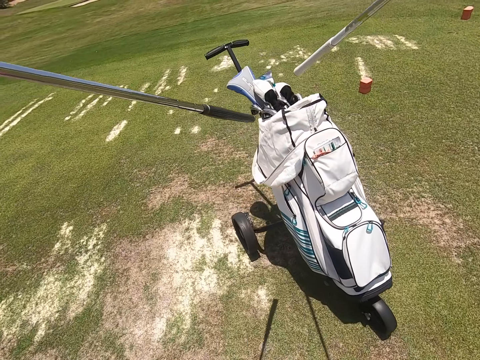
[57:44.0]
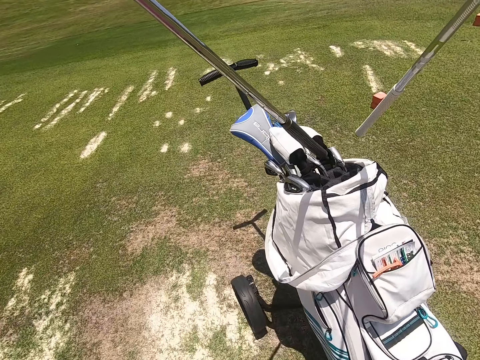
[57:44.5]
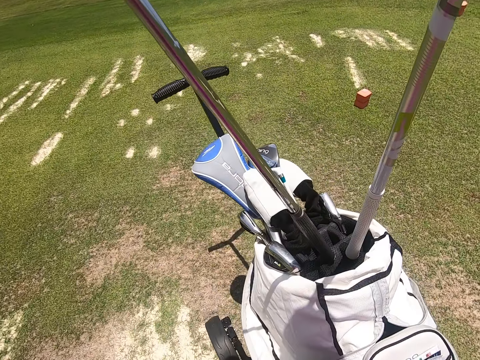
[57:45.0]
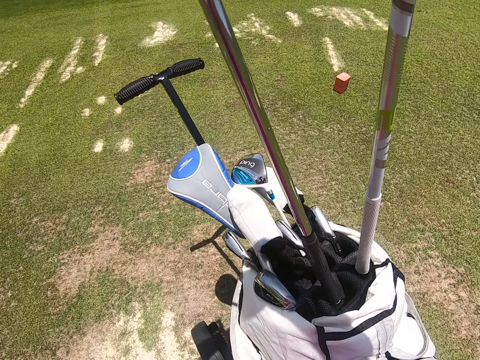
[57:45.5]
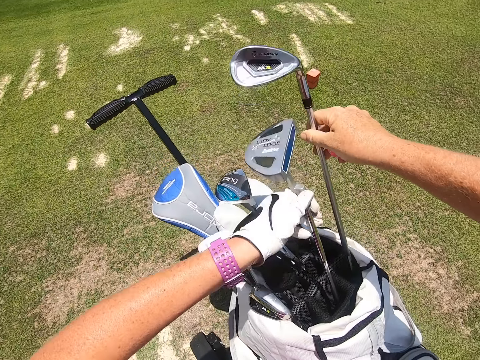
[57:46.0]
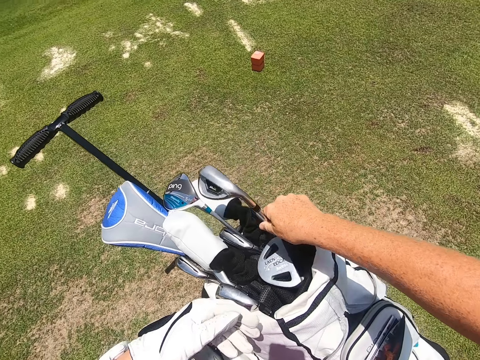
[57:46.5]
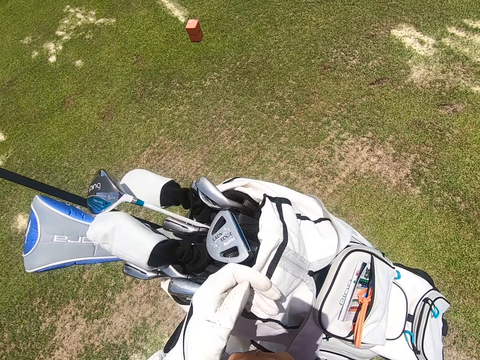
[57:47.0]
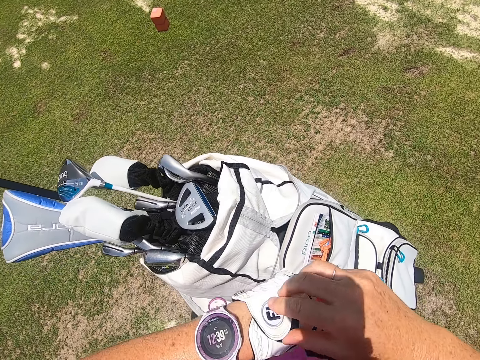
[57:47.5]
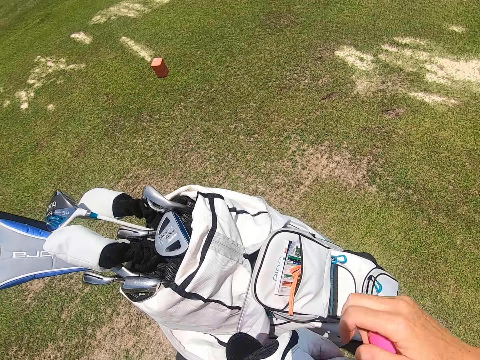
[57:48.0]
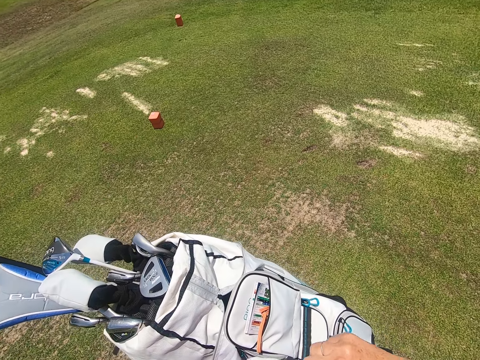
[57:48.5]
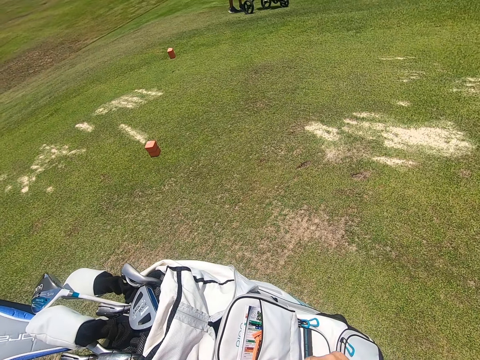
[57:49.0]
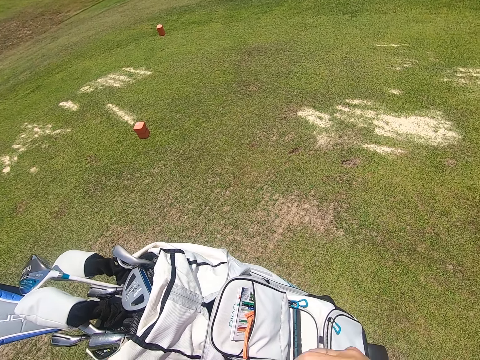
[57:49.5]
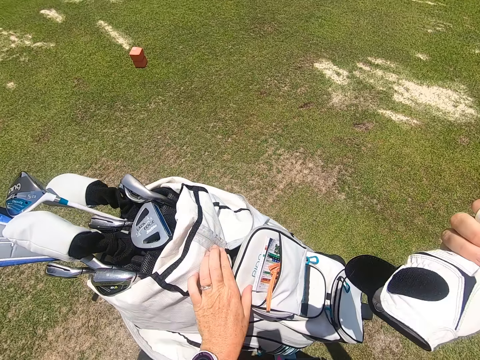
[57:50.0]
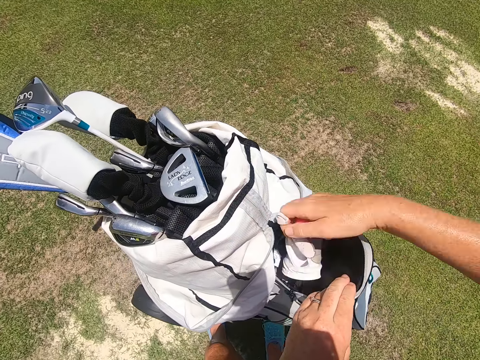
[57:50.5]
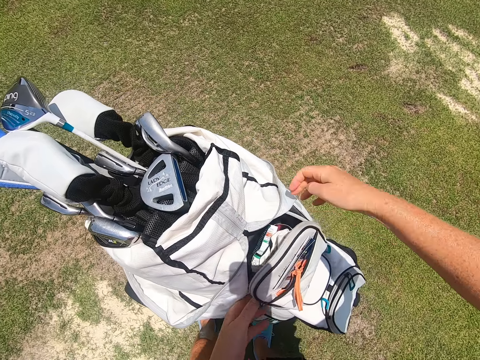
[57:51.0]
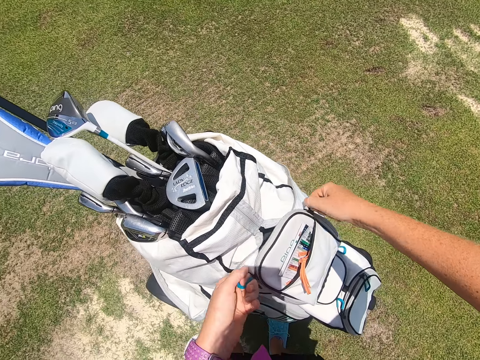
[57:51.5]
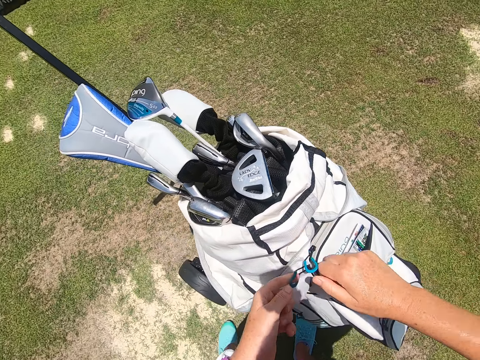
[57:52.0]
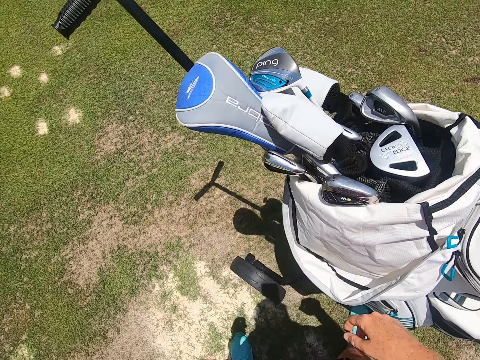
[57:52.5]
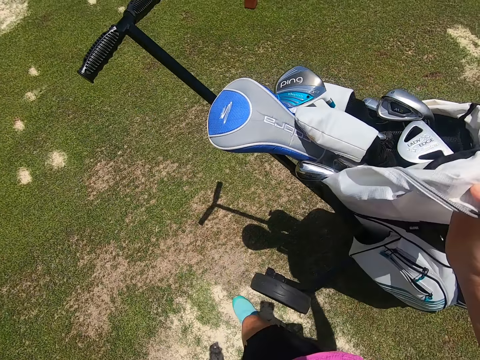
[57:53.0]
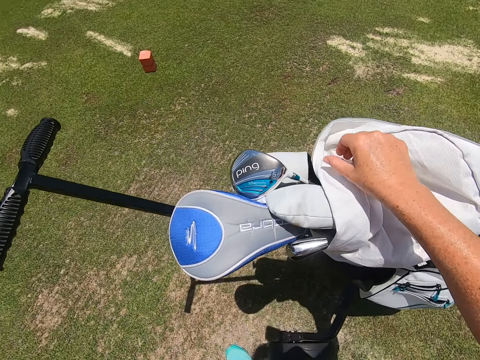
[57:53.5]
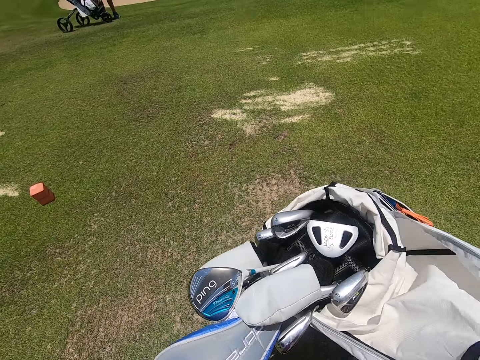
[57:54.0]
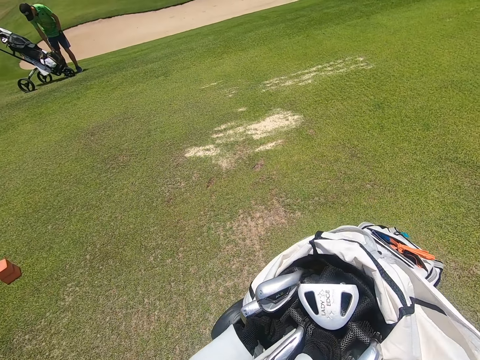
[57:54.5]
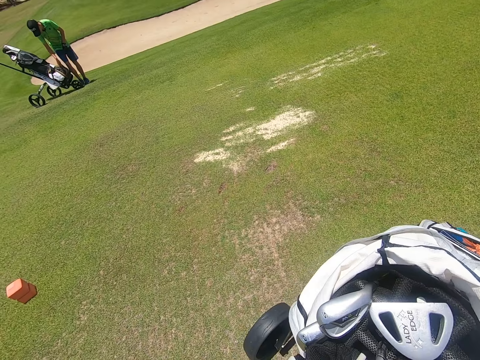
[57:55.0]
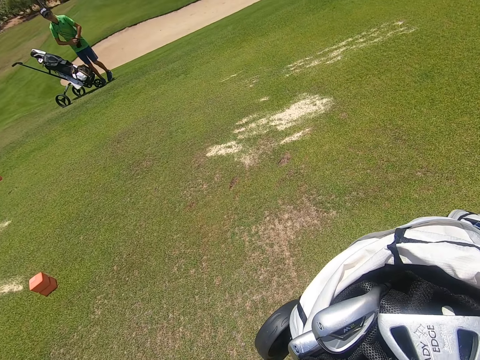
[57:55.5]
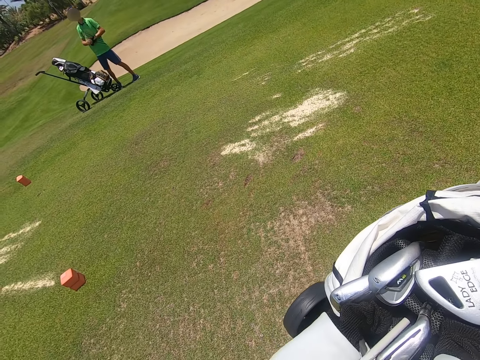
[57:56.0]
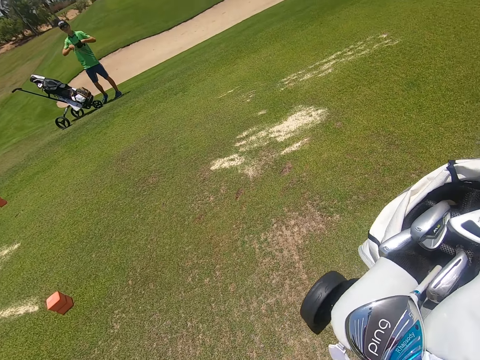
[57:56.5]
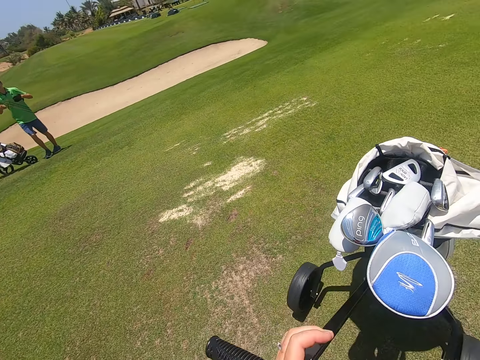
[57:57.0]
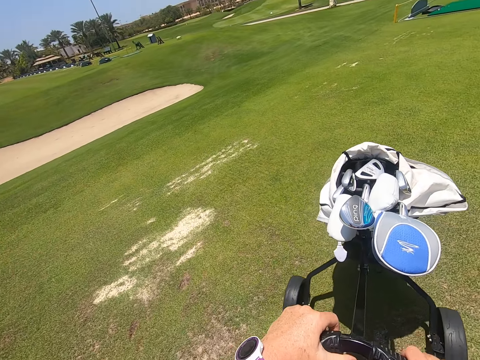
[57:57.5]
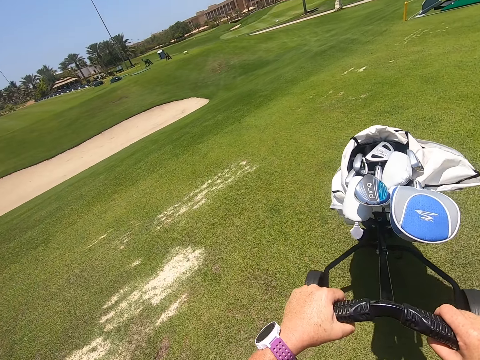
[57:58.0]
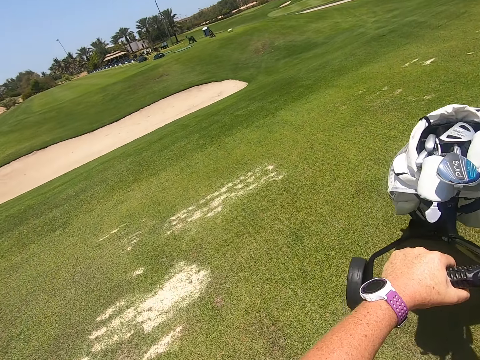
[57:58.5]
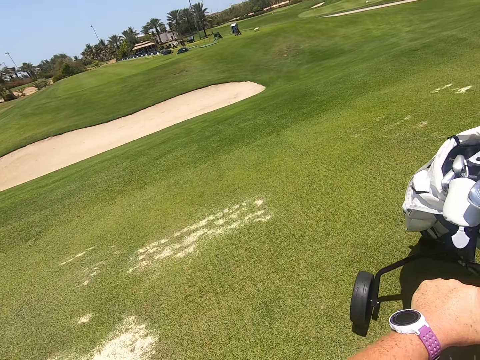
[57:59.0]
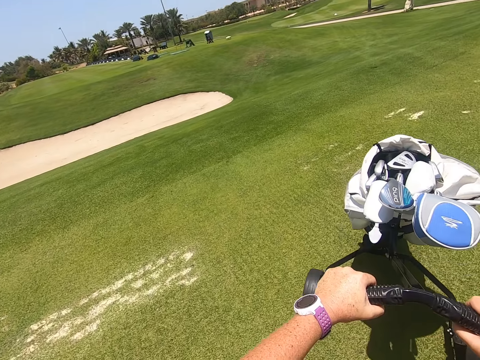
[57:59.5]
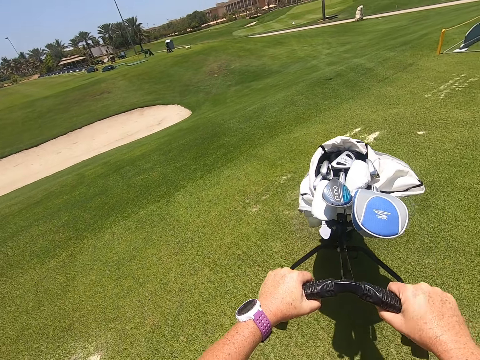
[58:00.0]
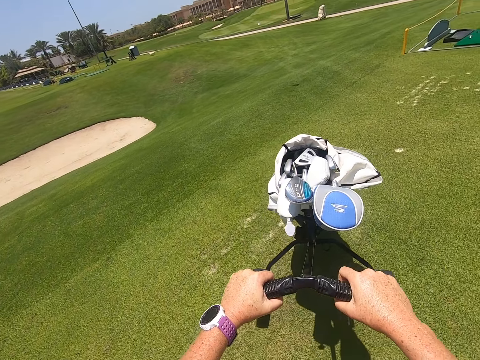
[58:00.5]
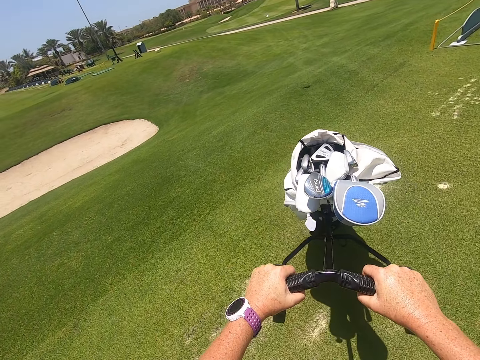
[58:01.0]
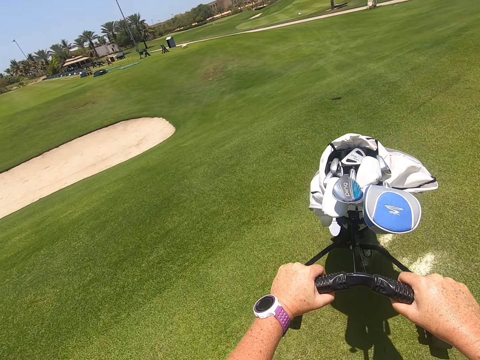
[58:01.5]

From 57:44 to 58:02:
The camera wearer places the golf sticks in the golf cart bag. They remove the glove, open the golf cart bag, and place the glove in the golf cart bag. They close the golf cart bag. They close it again. They walk around the golf course. They move the golf cart bag around the golf course.
